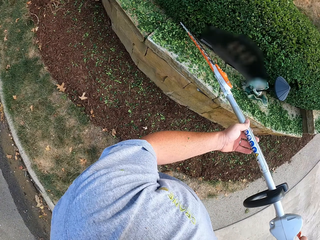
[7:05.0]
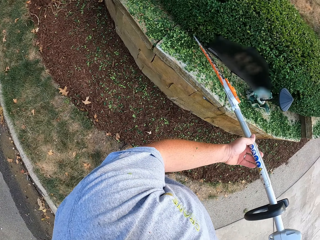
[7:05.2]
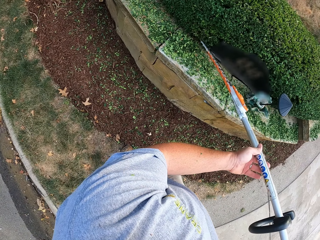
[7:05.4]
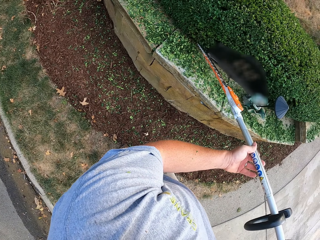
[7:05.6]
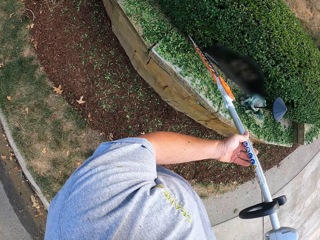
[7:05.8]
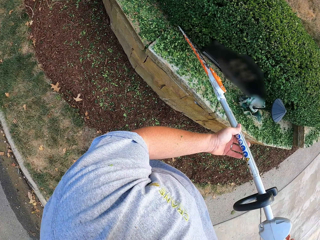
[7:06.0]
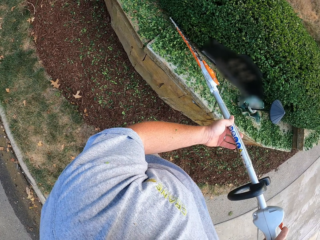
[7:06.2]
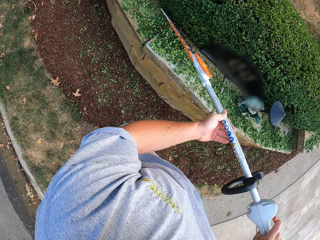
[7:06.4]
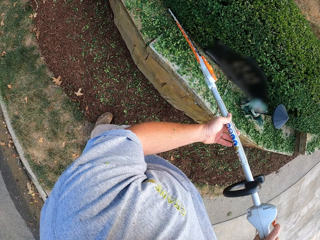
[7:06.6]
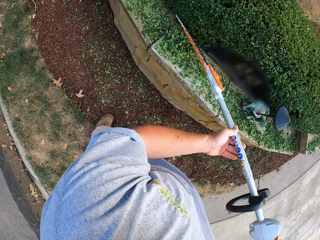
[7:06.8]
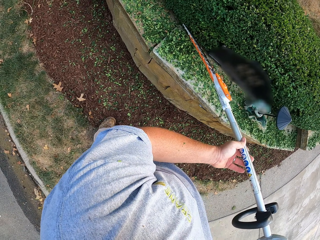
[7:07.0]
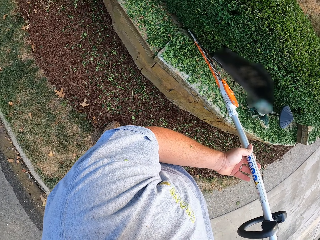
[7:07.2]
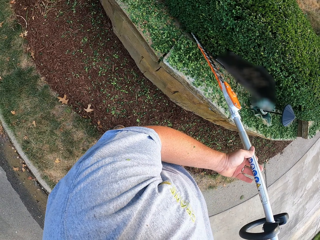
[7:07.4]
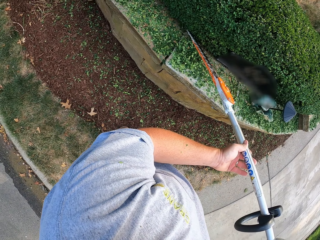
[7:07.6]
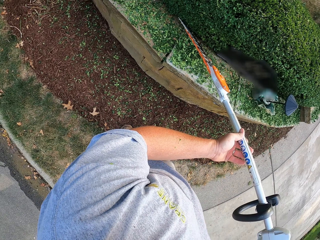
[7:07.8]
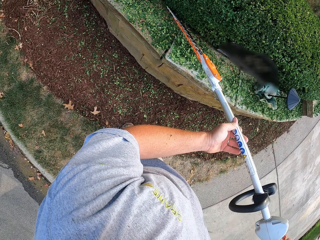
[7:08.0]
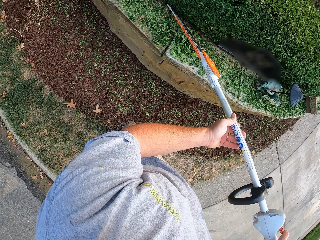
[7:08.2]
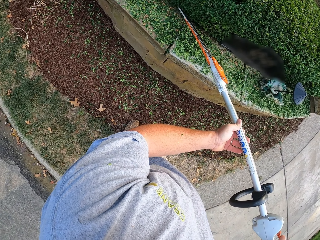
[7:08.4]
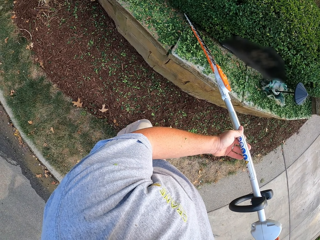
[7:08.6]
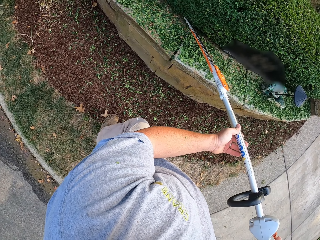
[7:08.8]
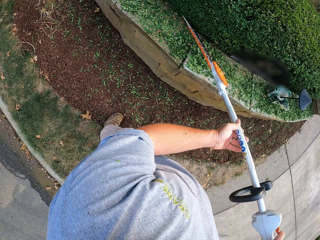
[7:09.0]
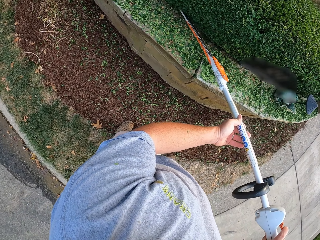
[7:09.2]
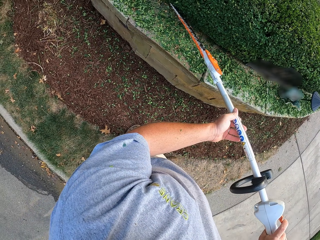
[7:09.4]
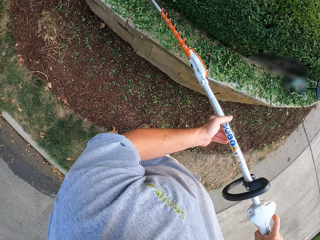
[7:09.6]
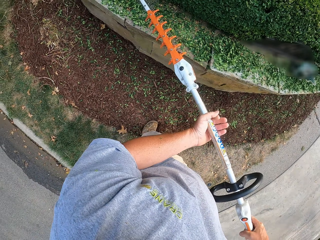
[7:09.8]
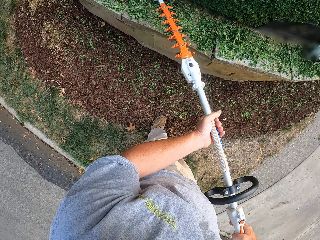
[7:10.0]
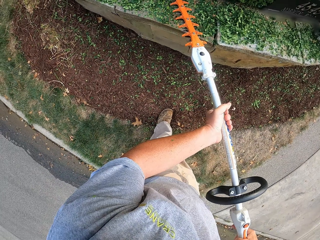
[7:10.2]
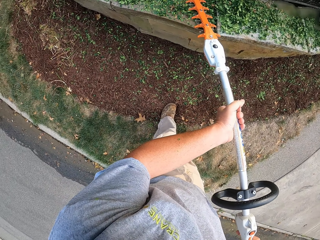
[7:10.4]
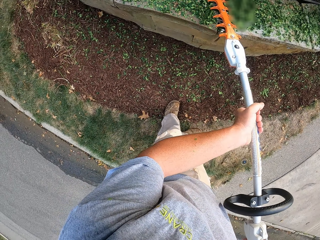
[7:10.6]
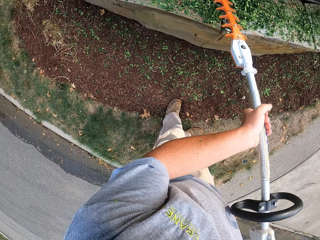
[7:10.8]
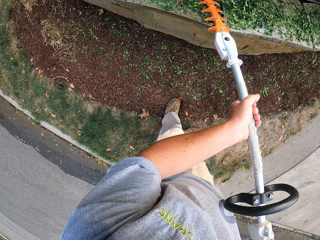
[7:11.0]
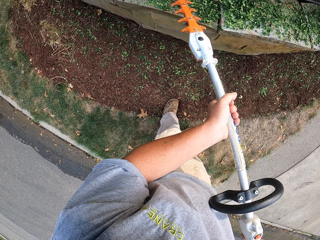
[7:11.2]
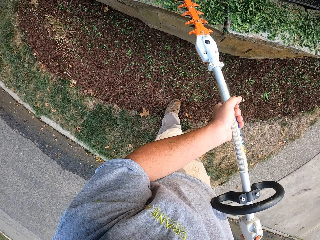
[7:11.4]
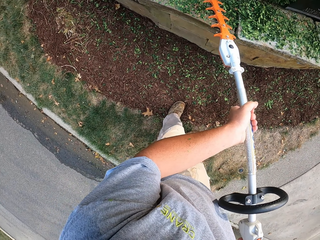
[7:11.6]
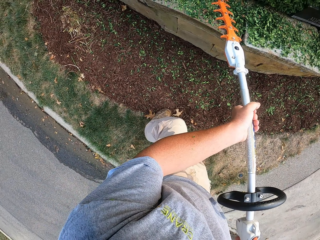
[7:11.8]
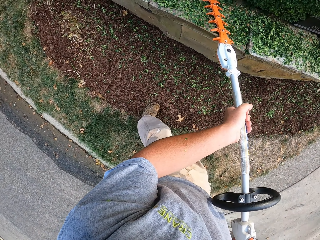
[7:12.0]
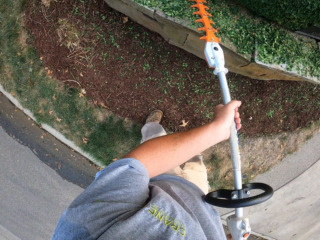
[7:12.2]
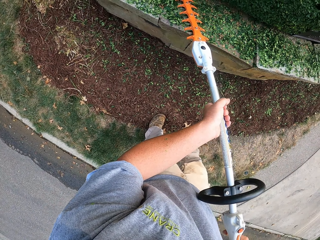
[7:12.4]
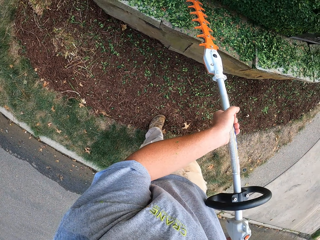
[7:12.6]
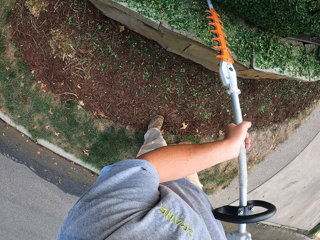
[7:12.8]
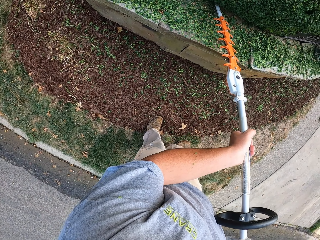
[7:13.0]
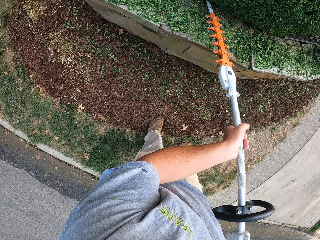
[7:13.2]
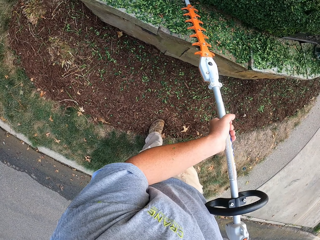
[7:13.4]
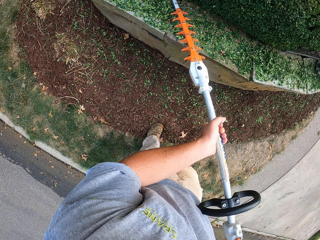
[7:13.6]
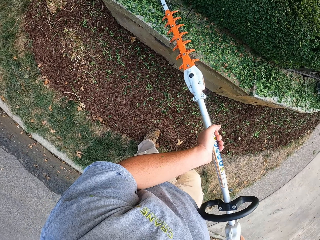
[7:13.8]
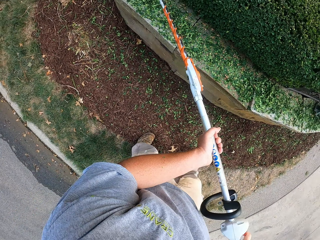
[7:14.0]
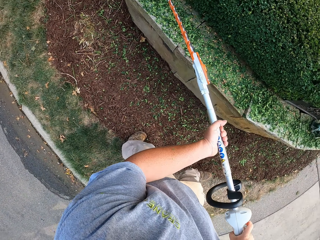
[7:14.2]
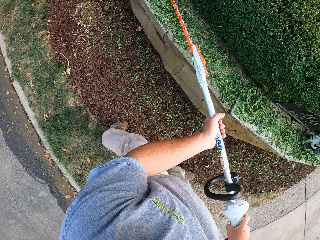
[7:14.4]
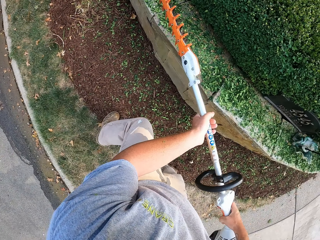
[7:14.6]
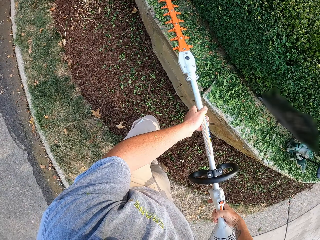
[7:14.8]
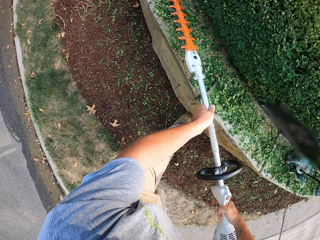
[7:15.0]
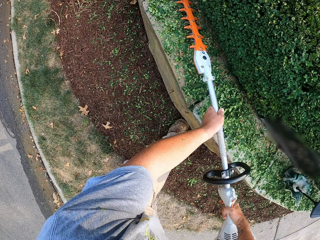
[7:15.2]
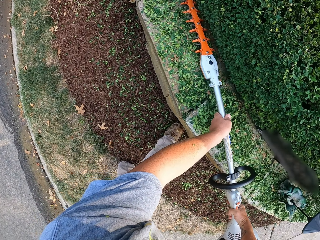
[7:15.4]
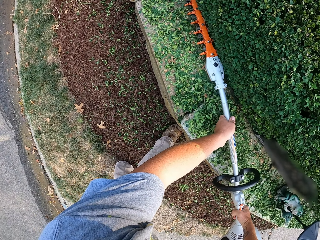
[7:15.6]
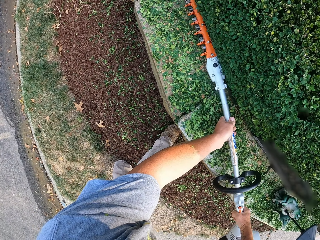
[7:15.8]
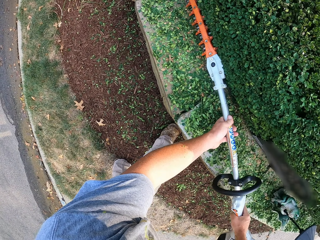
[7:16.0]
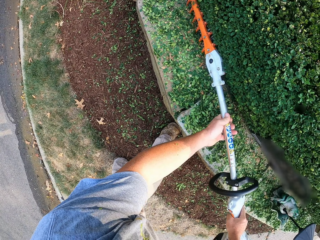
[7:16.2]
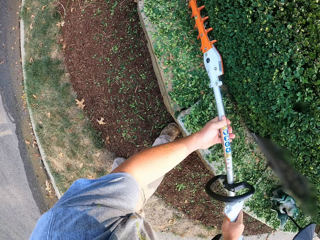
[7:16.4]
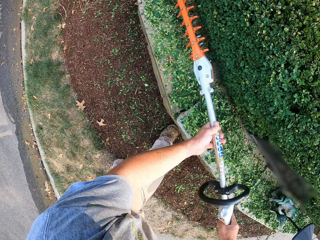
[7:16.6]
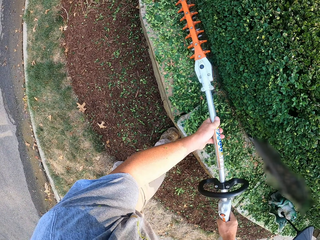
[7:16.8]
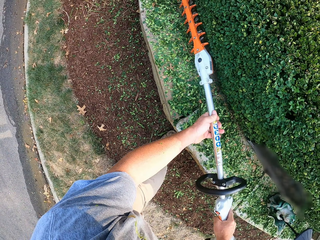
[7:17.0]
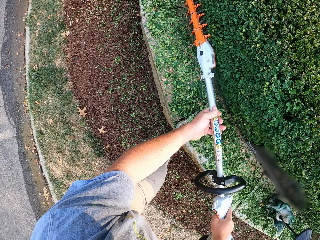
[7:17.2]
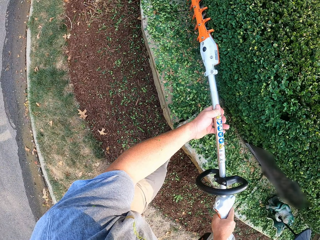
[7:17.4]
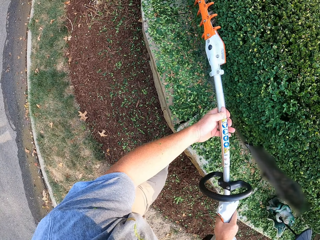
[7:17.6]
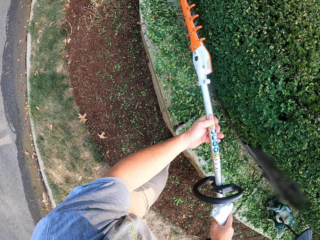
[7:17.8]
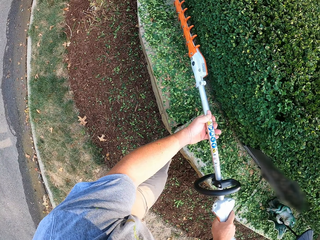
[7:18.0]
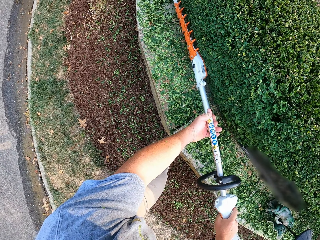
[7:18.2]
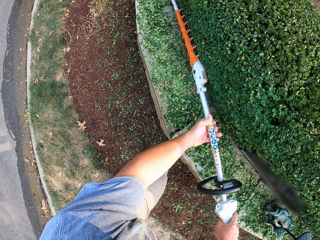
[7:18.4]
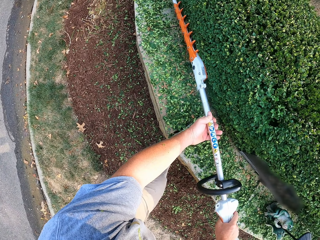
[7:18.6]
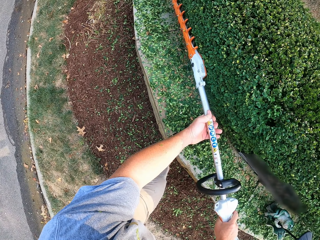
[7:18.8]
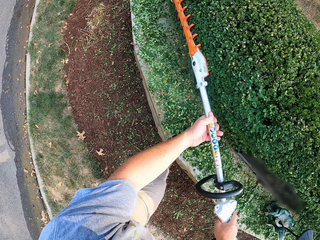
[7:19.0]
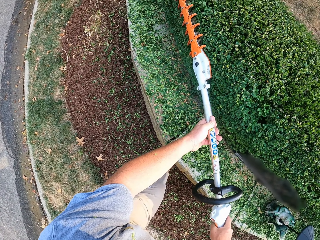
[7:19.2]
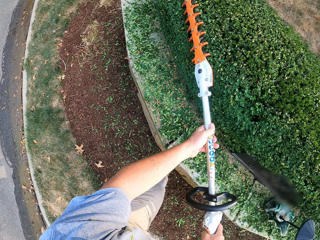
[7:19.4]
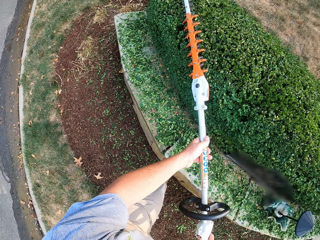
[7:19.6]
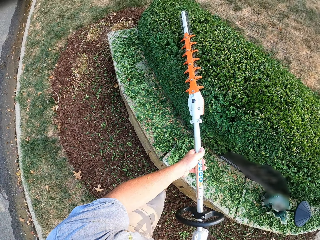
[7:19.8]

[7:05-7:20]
The camera wearer trims the plants with a hedge trimmer. They move in the compound and trim the hedge.

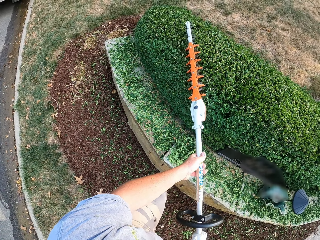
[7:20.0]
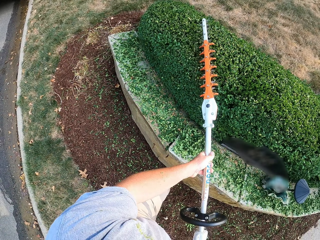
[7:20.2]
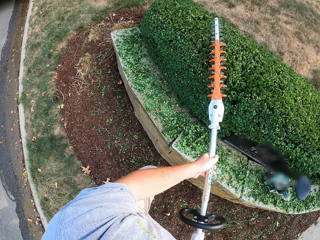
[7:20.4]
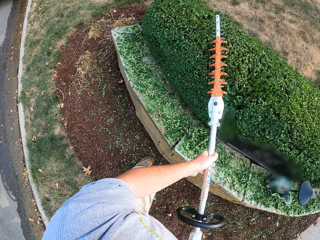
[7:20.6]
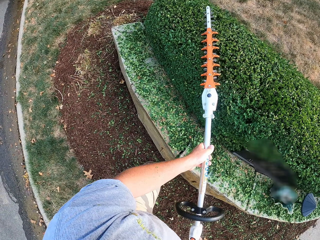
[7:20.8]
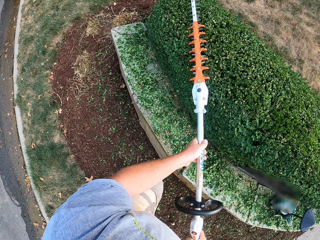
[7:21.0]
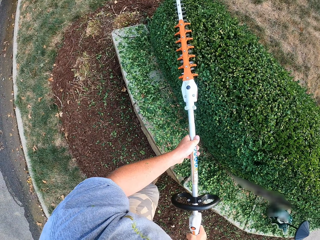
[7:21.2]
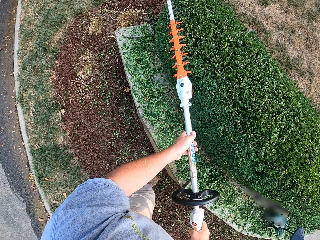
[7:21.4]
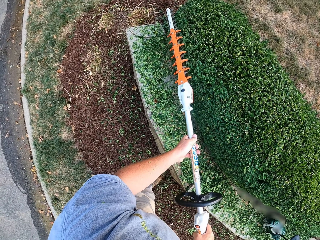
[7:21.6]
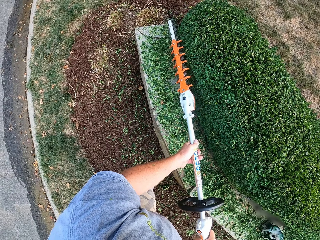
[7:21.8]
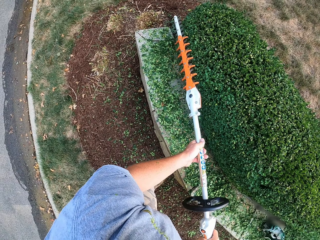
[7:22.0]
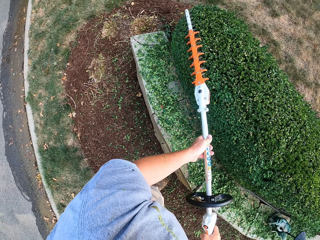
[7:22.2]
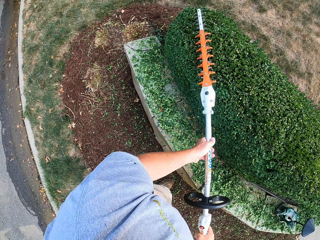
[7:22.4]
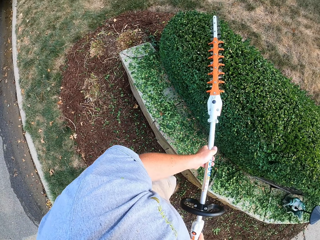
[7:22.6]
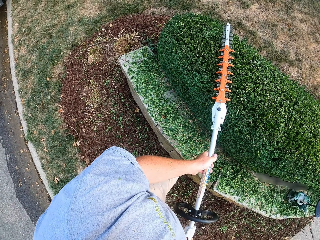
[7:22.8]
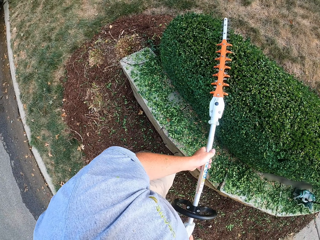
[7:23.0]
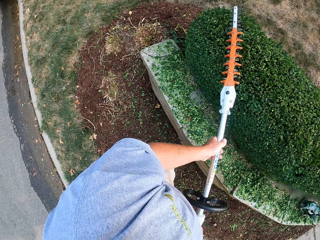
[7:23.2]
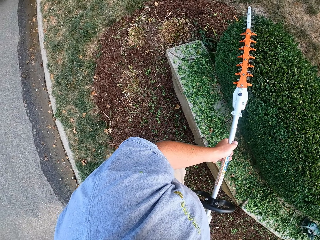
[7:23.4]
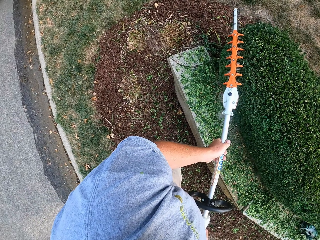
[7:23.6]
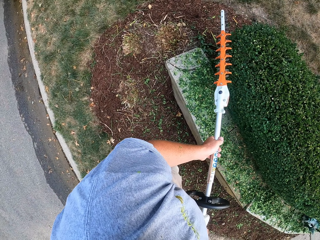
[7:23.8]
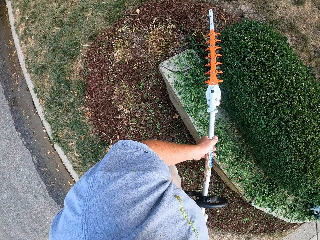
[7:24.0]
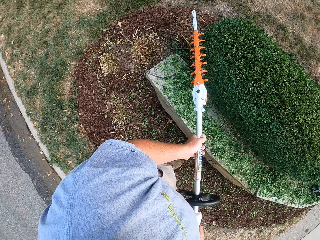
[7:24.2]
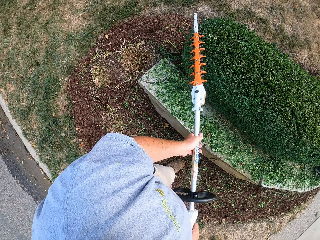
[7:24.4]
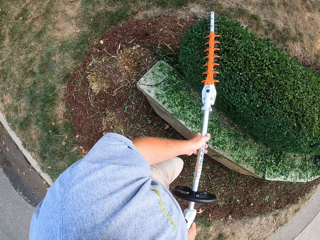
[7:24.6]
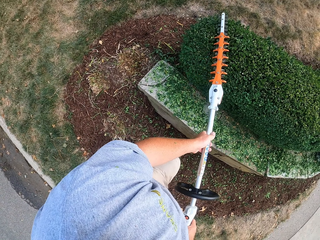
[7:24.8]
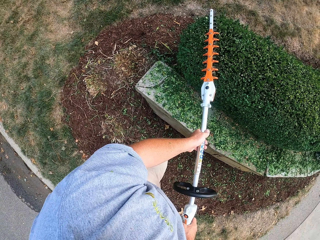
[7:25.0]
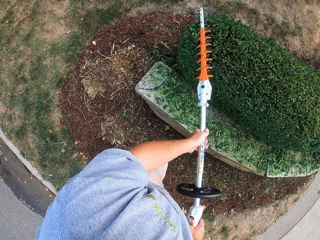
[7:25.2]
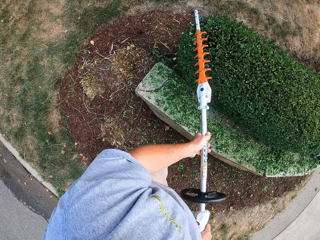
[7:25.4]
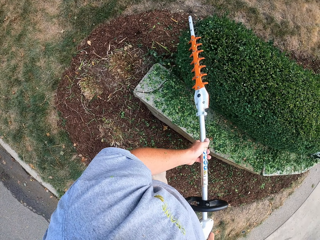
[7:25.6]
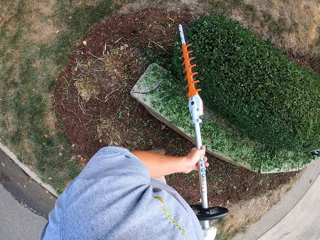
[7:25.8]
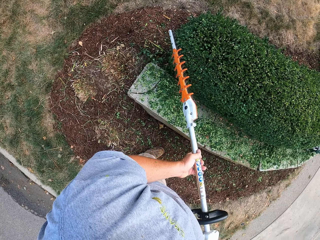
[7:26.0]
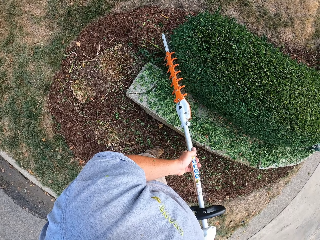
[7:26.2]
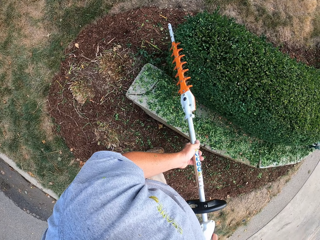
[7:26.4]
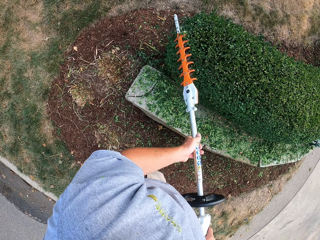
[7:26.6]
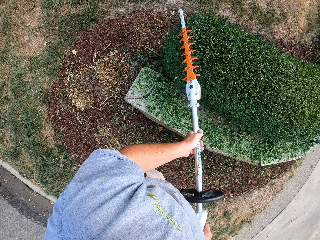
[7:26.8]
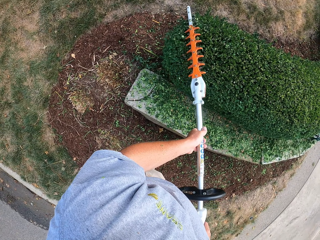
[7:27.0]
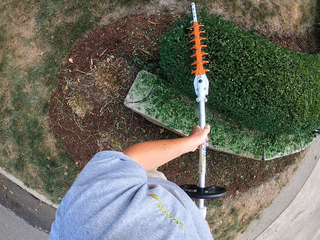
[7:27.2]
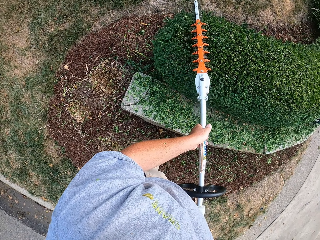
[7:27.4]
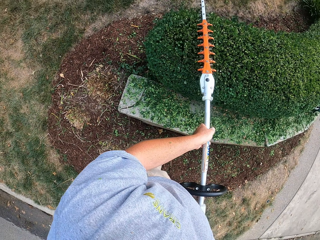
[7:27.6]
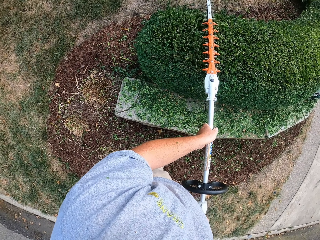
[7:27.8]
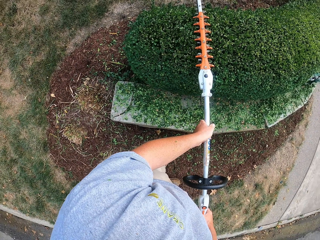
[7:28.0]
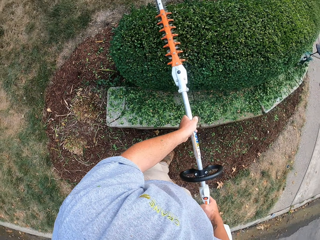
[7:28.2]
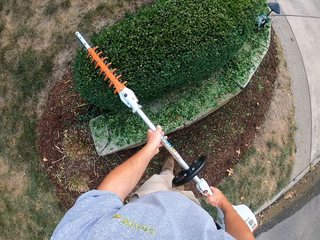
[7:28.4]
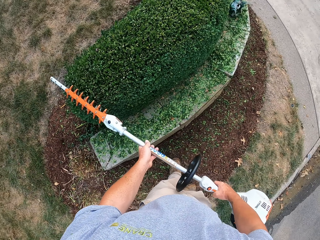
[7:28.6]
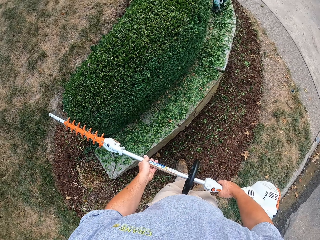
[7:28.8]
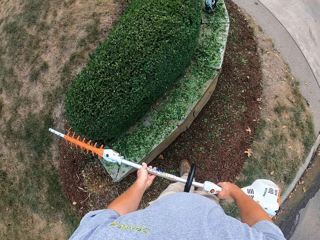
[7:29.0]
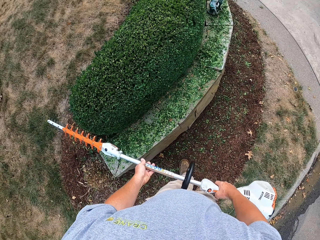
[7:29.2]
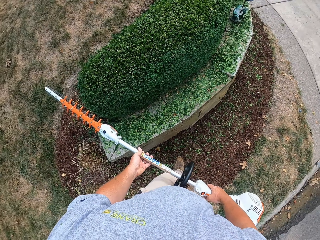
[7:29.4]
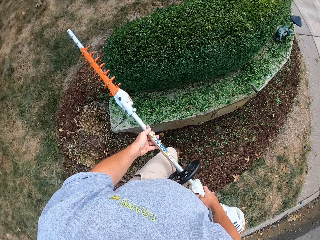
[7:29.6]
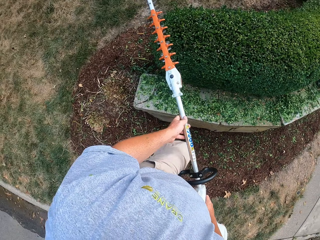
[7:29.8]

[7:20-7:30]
The camera wearer looks around.
